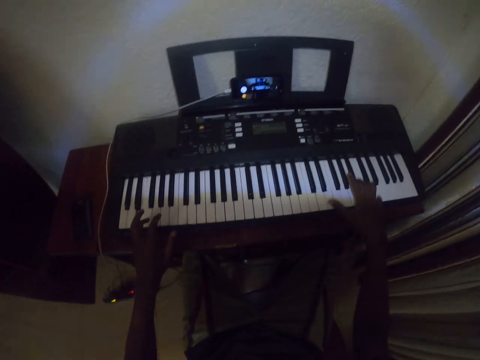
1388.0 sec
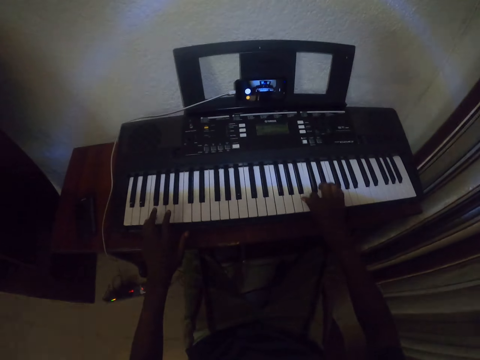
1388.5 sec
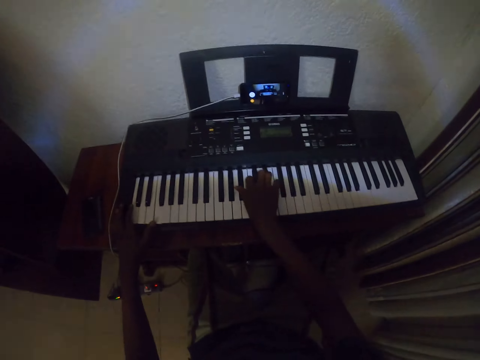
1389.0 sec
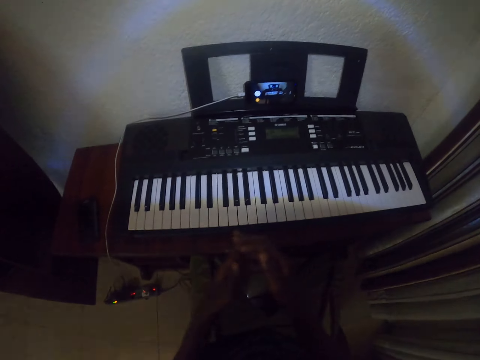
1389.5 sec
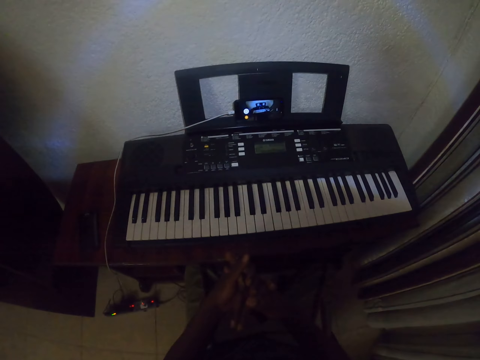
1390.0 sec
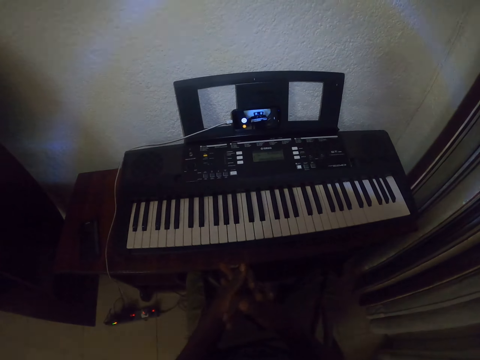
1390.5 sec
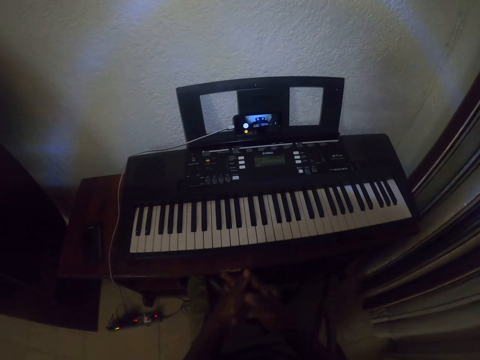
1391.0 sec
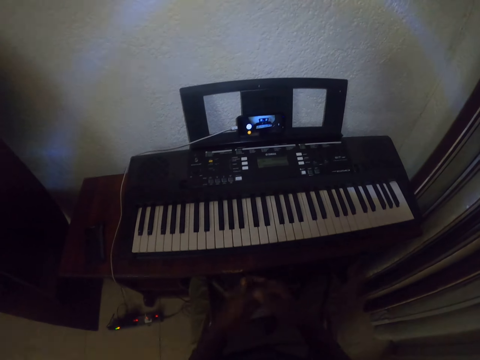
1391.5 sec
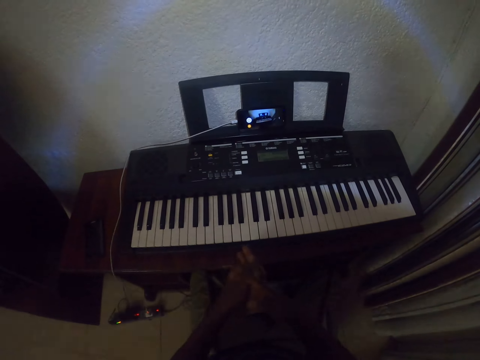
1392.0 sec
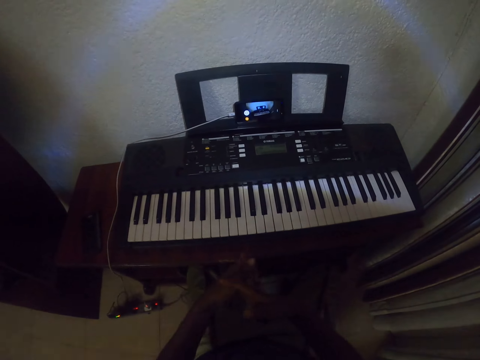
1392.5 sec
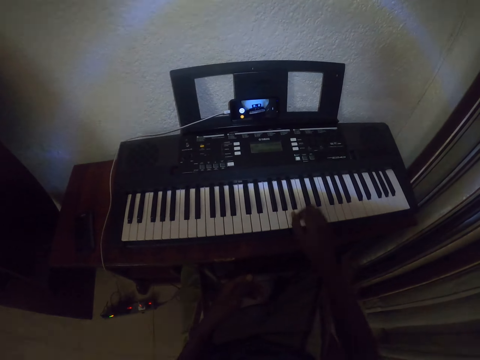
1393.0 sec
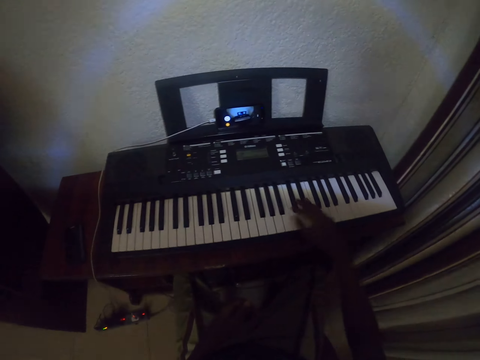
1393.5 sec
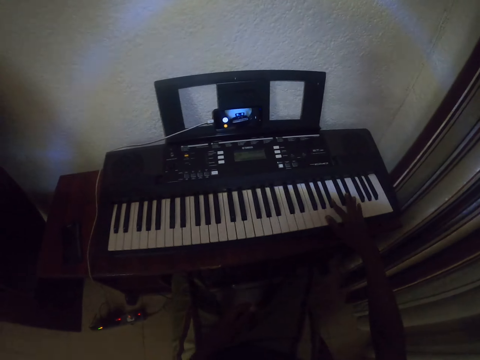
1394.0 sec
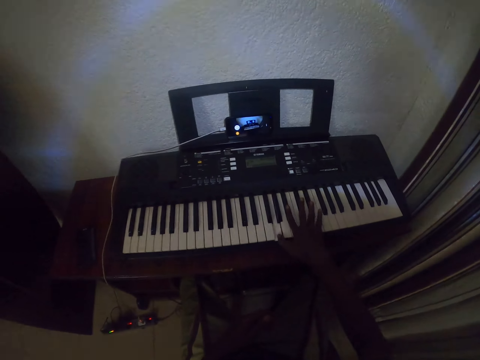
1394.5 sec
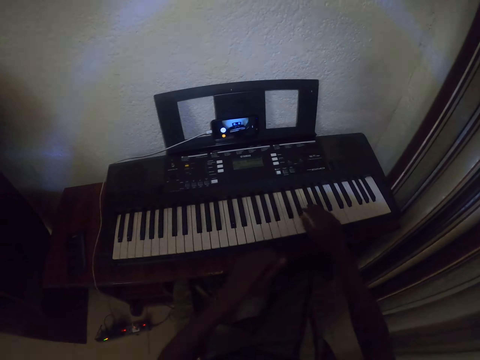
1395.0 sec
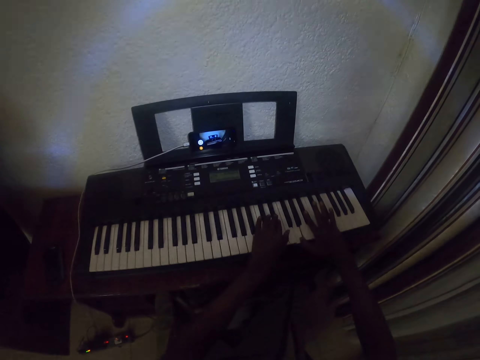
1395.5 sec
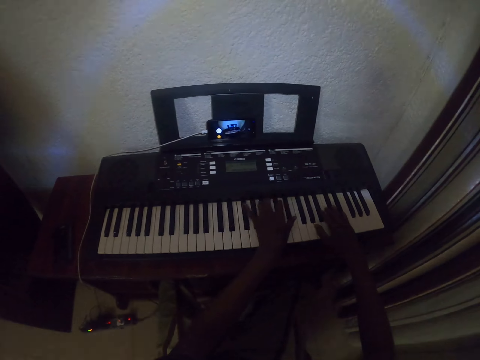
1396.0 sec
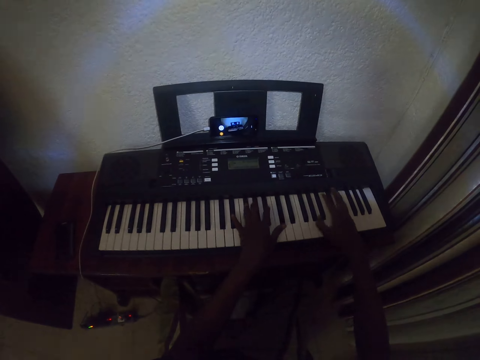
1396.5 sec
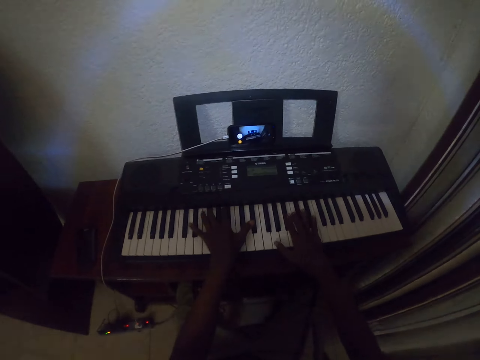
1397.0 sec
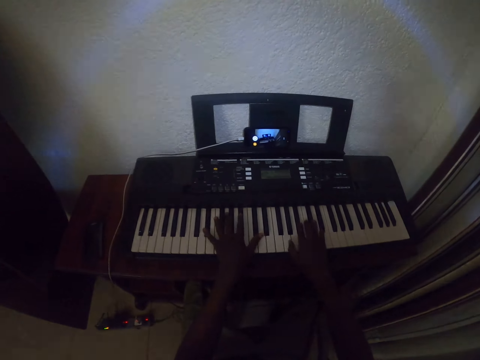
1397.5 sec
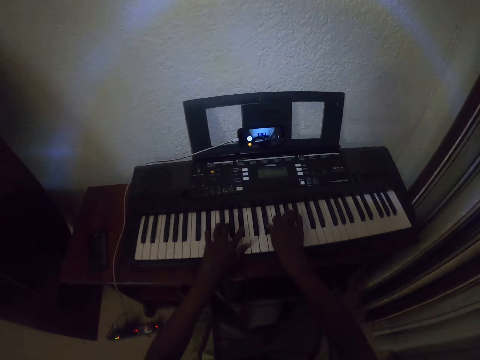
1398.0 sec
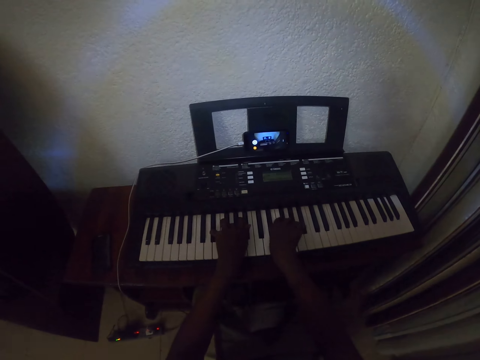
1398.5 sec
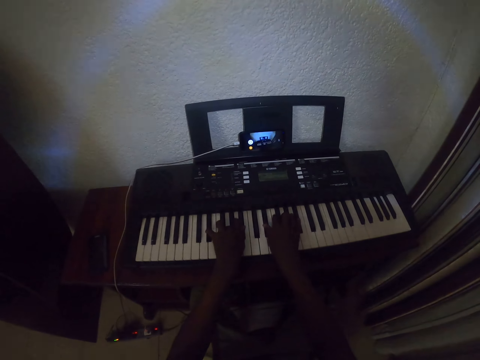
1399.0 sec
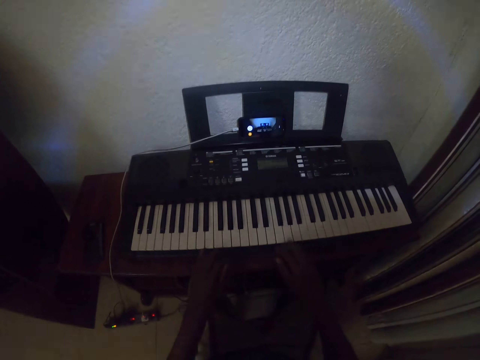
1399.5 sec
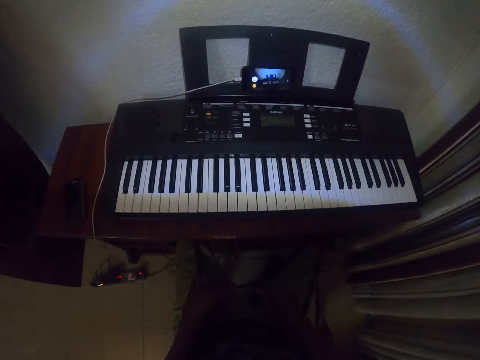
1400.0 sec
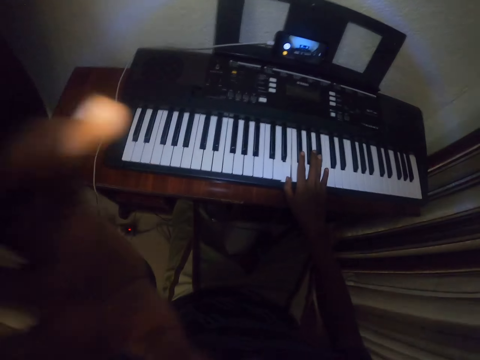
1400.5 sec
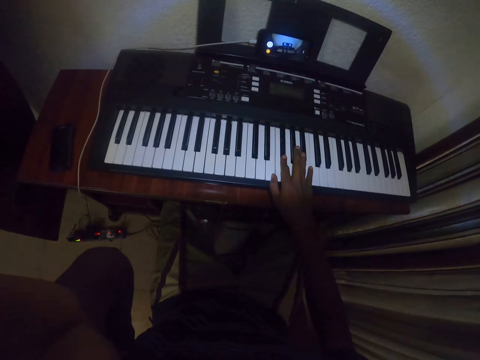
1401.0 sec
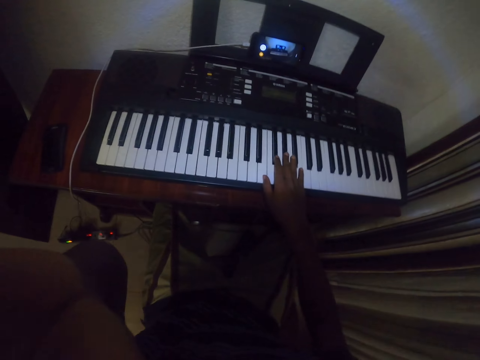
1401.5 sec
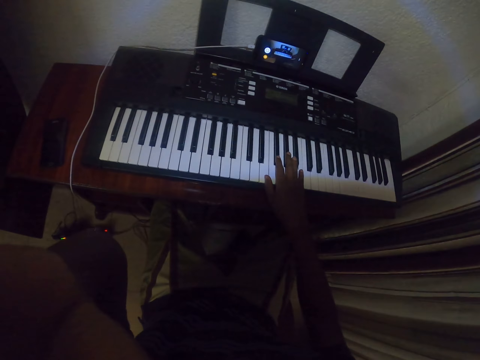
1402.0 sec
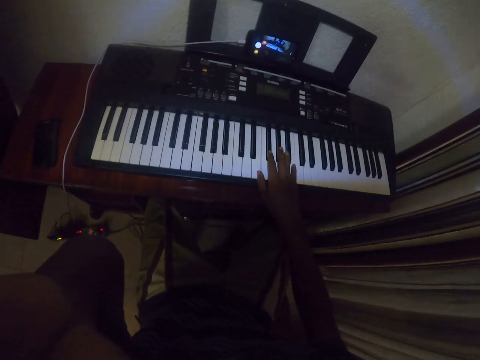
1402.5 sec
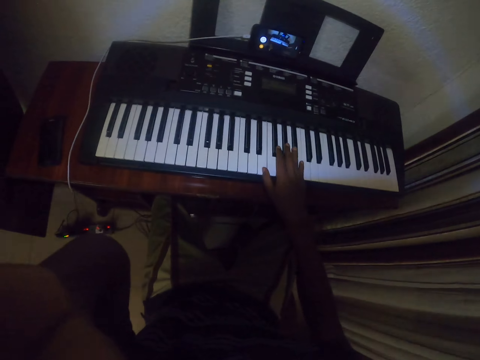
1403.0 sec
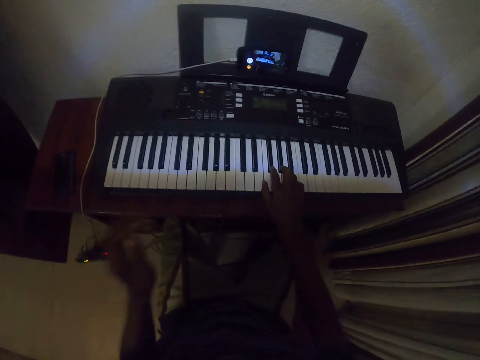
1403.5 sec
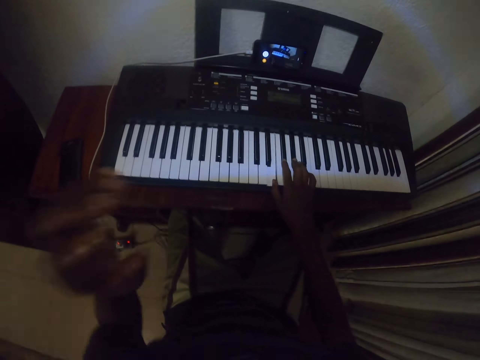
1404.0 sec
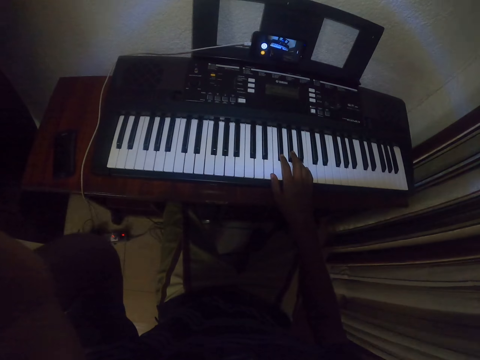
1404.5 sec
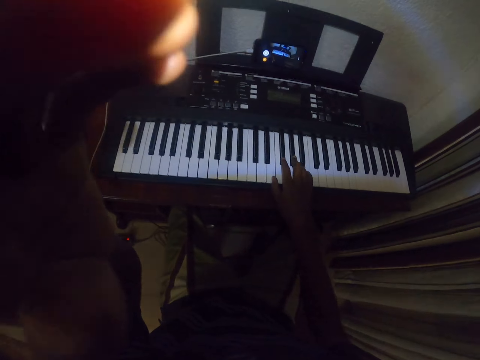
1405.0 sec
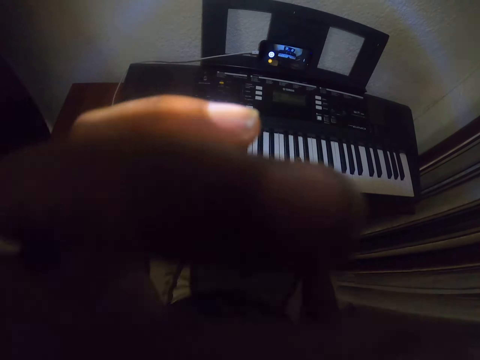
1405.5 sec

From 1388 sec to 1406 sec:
The camera wearer rubs fingers against each other. They hold hands together. They stretch fingers. They play the piano keyboard with the right hand. They play the keyboard with both hands. They place hands on the lap. They touch the keyboard with the right hand. They adjust the camera with the left hand. They hold the camera with the left hand. They lower the hand. They adjust the camera with the left hand.

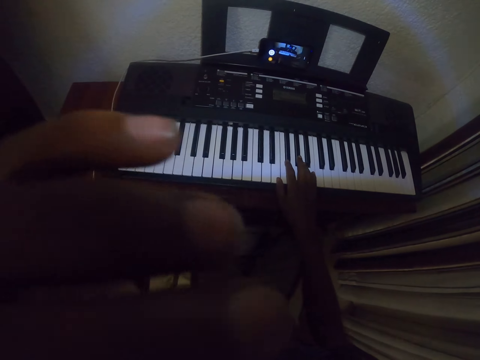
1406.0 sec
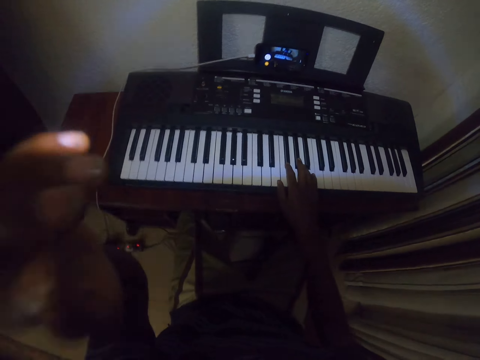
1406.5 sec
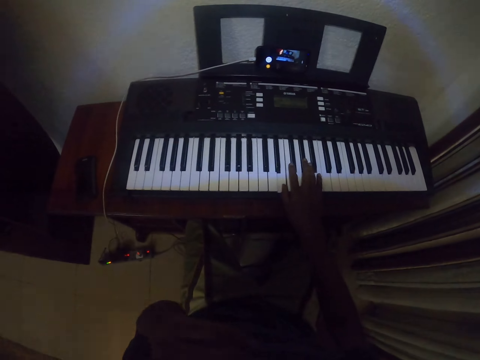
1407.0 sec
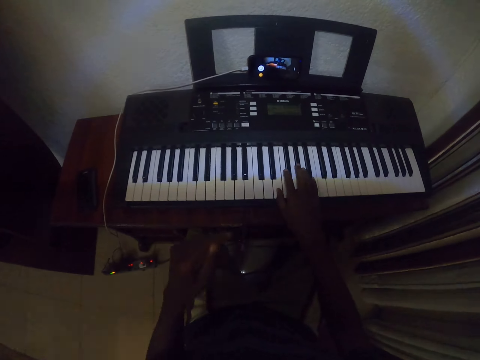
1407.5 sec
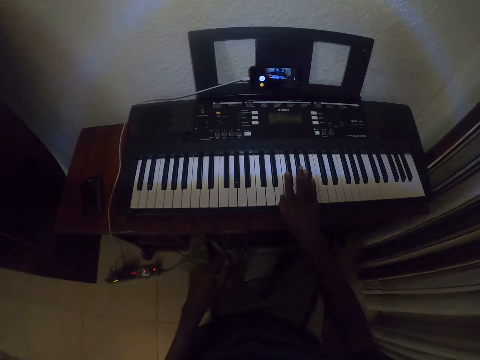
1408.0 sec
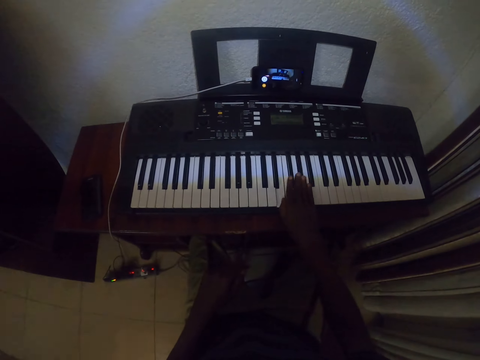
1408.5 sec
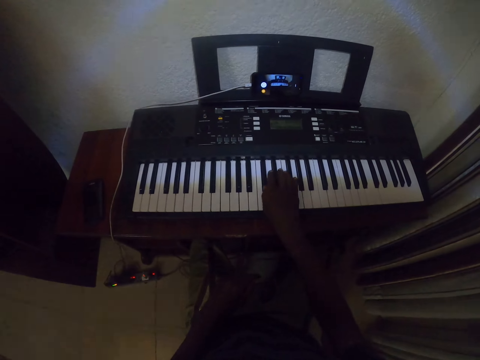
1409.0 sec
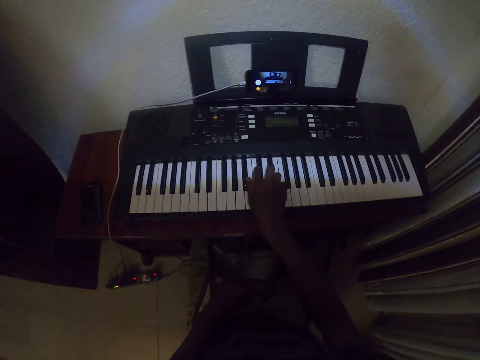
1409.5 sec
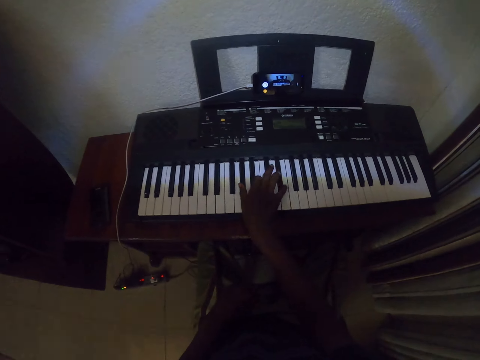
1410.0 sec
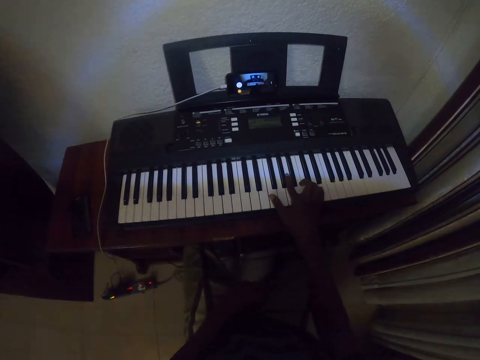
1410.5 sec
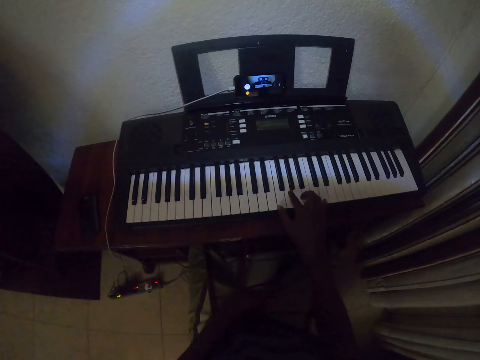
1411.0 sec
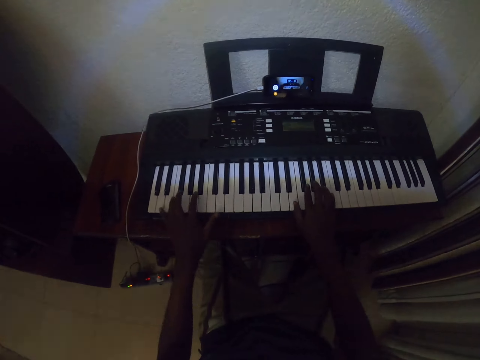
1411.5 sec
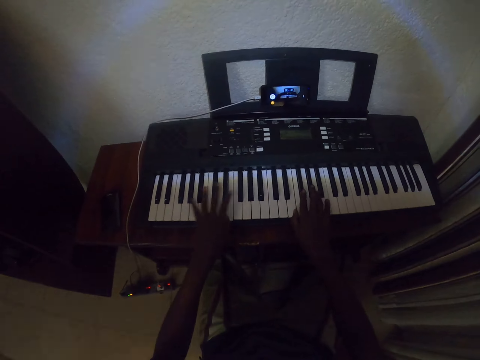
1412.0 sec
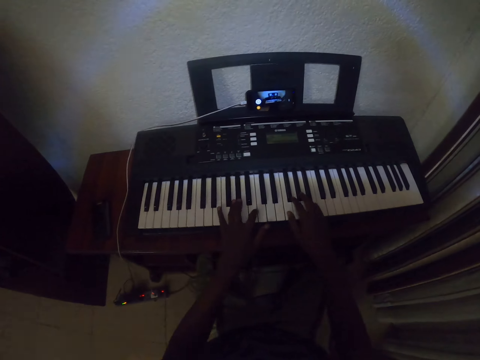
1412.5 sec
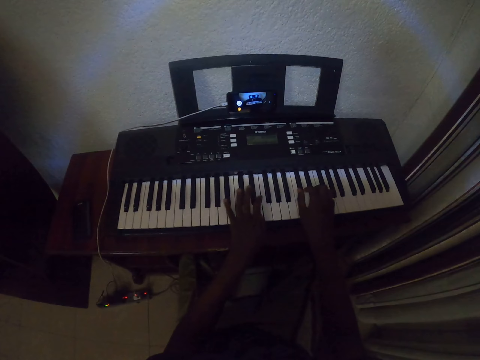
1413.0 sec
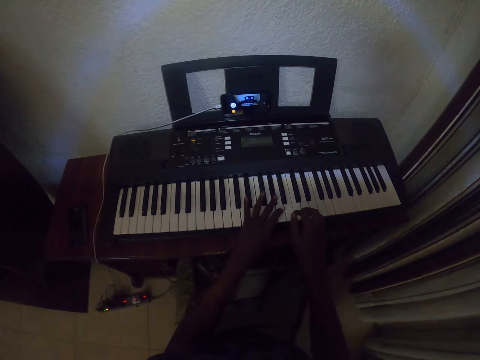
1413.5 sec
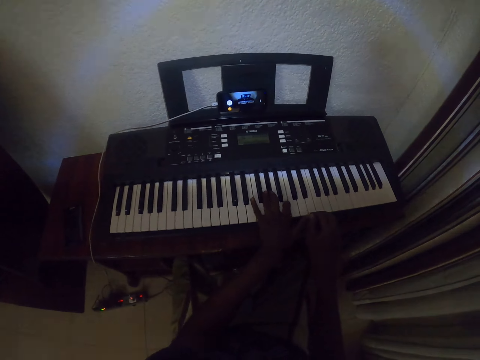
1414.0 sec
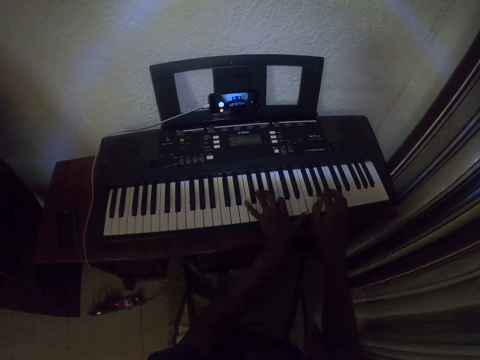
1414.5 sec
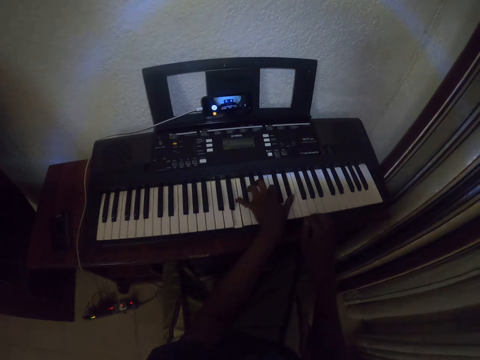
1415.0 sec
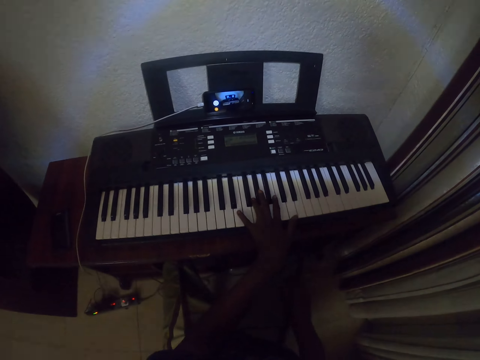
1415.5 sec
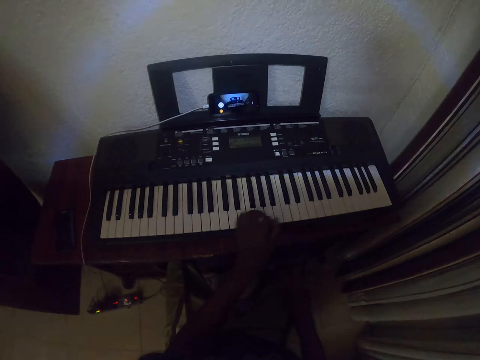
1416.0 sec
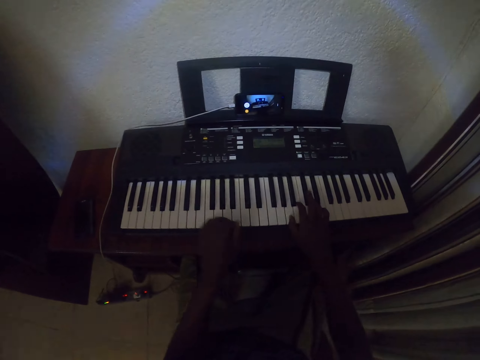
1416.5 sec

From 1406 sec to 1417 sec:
The camera wearer touches the keyboard keys with the right hand. They play the keyboard with the right hand. They play the piano keyboard with both hands.
